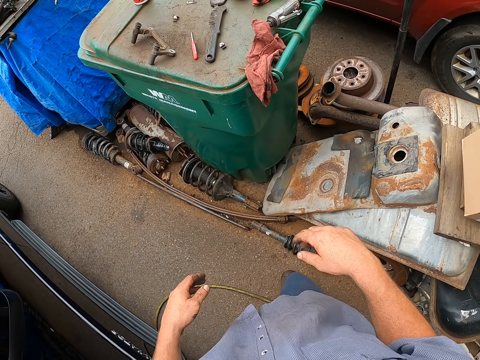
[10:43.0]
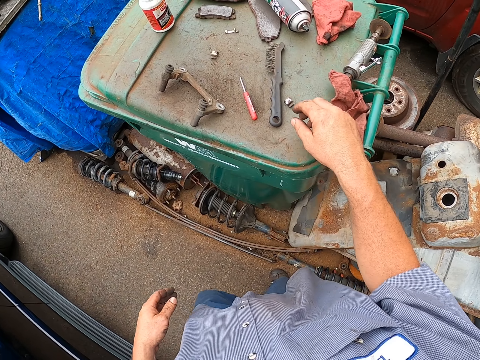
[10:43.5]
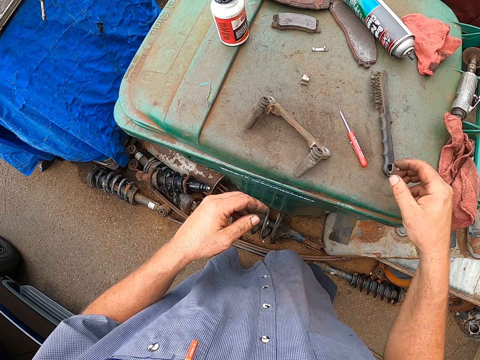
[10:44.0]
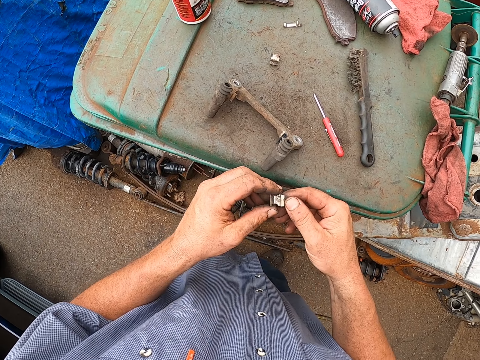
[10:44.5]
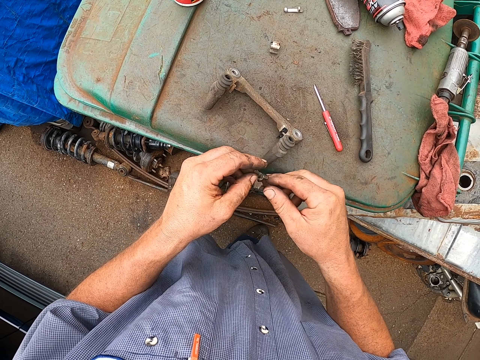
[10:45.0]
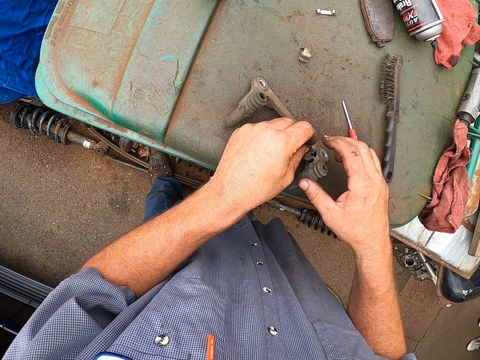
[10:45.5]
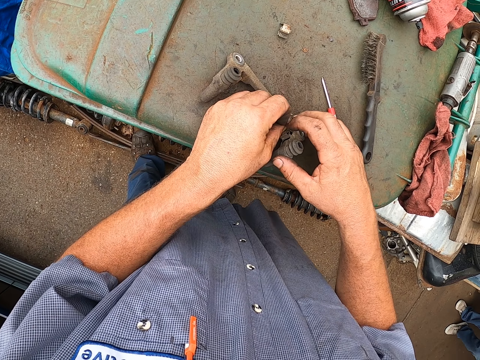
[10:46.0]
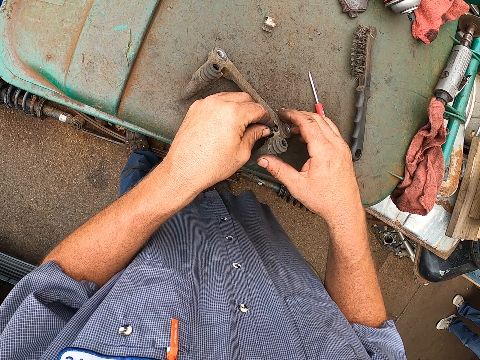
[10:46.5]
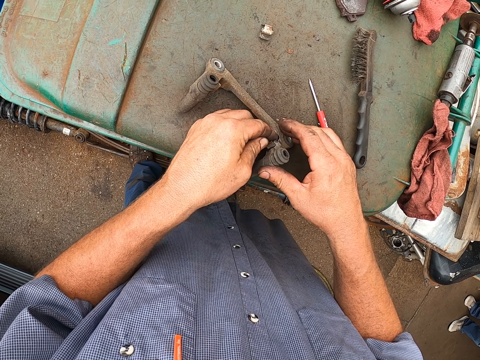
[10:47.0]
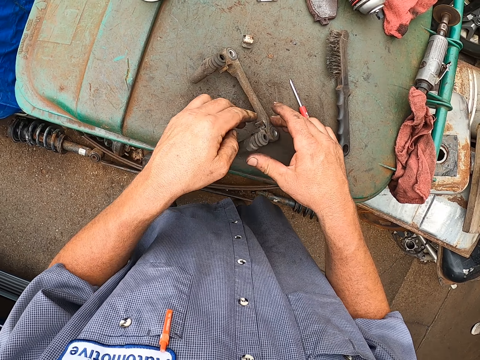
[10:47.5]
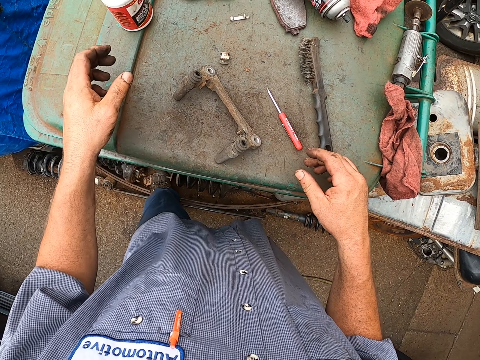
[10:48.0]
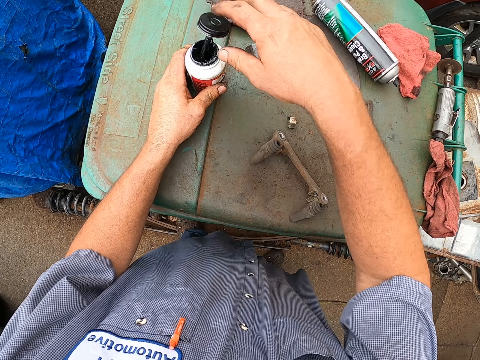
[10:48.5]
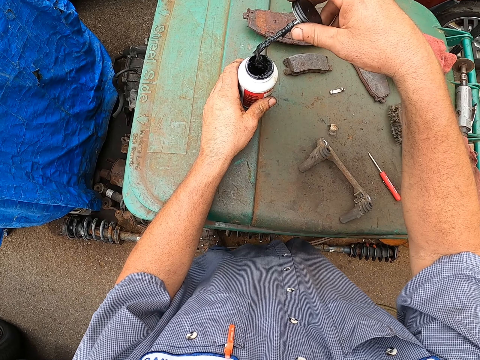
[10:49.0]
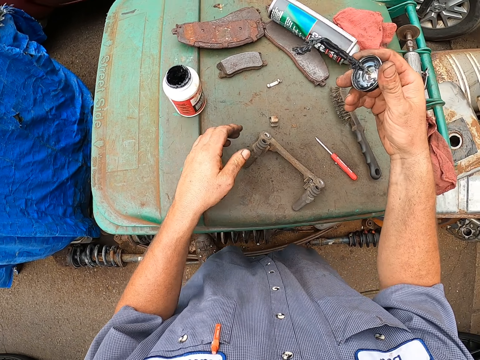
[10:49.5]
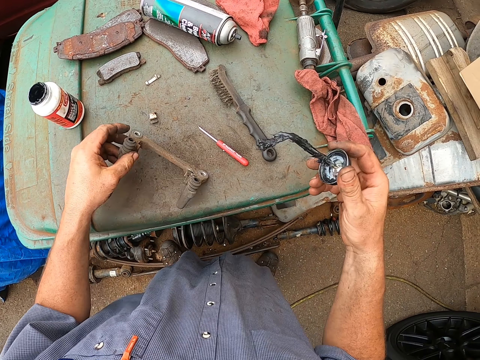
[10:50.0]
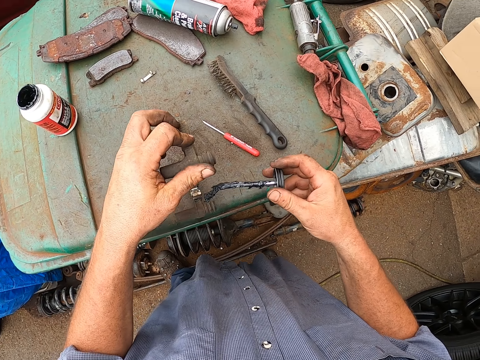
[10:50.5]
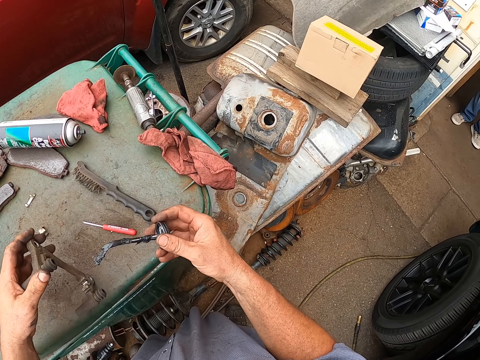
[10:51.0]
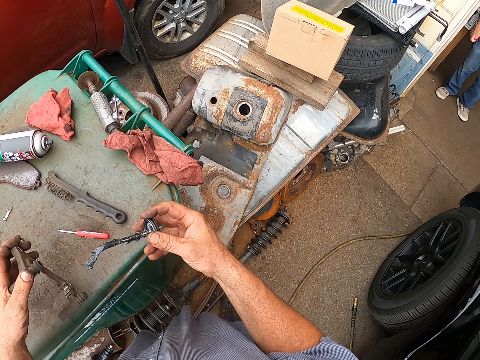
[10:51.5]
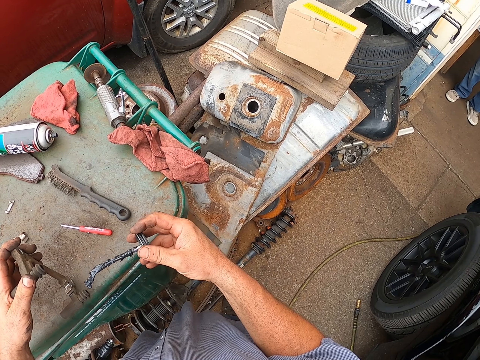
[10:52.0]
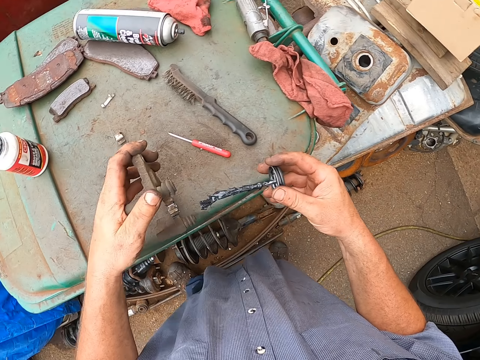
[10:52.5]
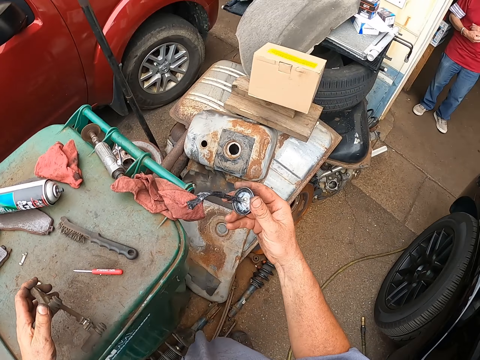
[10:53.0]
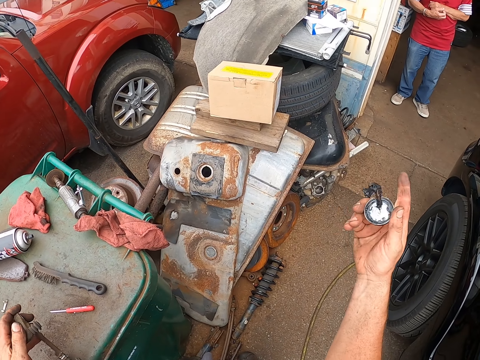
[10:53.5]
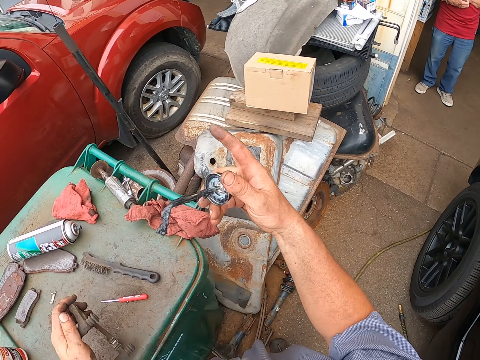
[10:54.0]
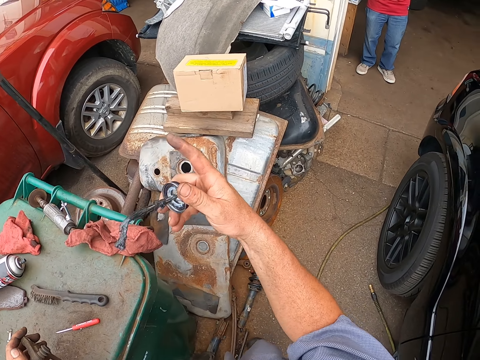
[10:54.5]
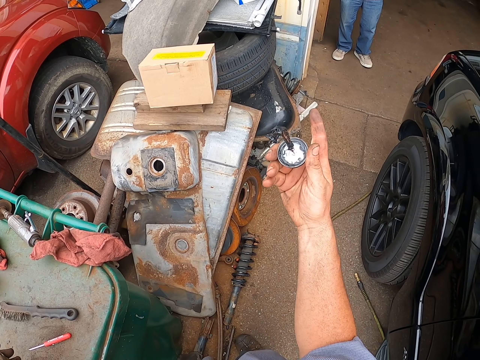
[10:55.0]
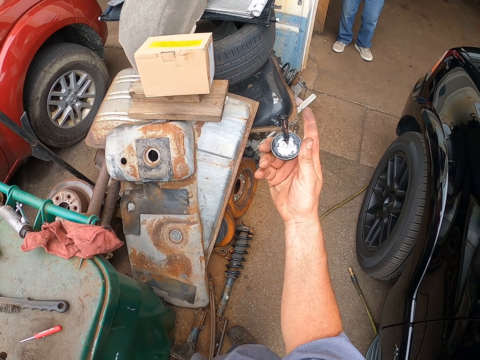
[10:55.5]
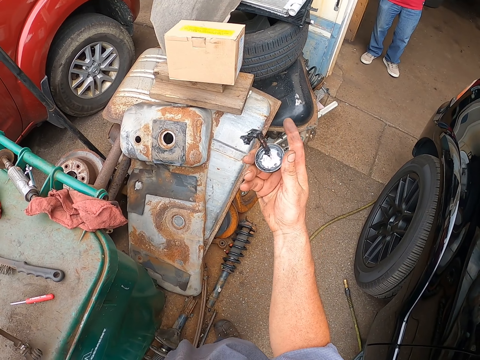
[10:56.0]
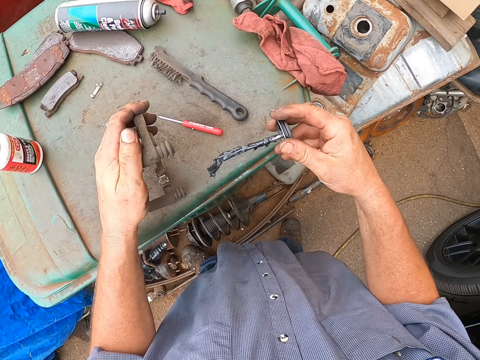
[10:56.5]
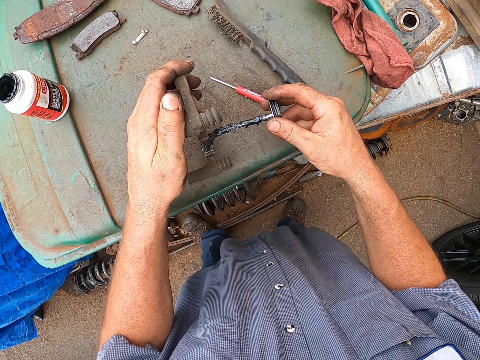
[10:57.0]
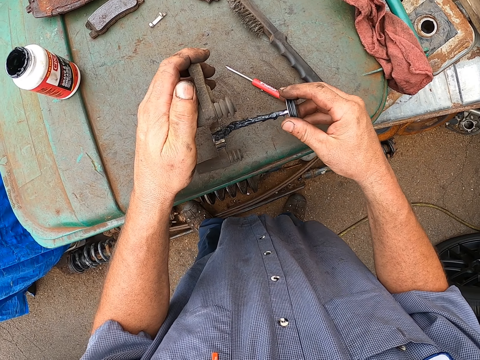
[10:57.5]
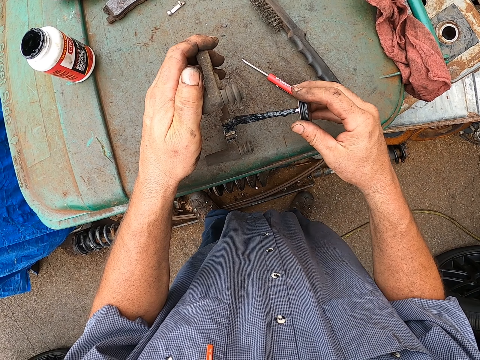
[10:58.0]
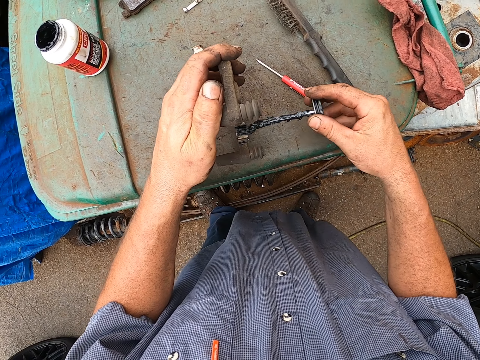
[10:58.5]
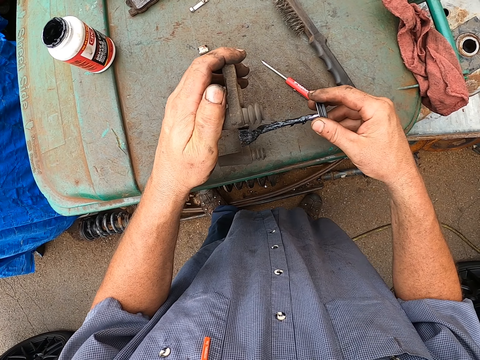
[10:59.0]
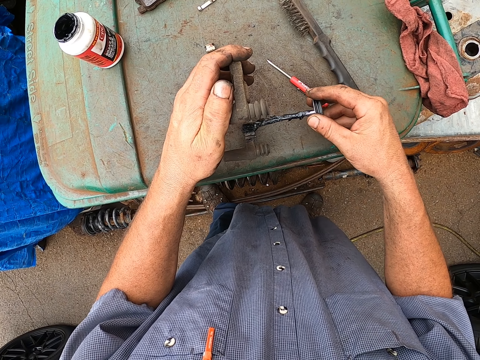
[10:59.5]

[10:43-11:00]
The camera wearer walks towards the bin. They stand beside the bin. They pick up a bolt from the bin top. They hold the bolt. They fix the bolt on the metal or clamp. They hold the bottle with the left hand. They remove the oil brush from the oil can. They pick up the metal with the left hand. They apply oil on the clamp. They look around. They hold the metal on the bin top. They point at a man with a finger. They point at the car. They point at the man. They turn around. They apply oil on the clamp.

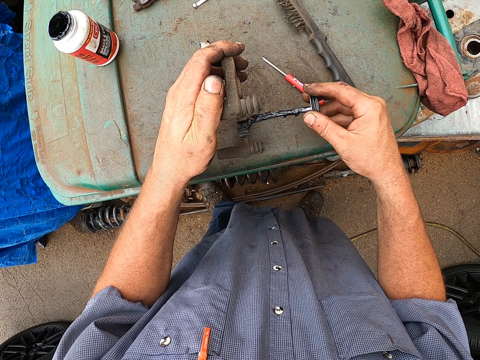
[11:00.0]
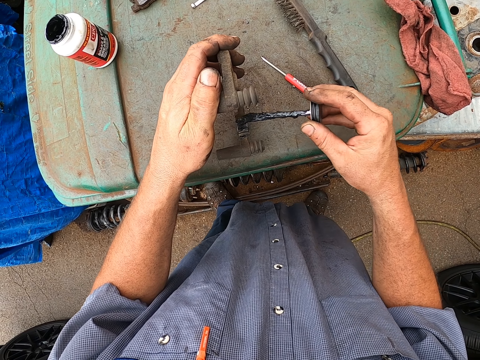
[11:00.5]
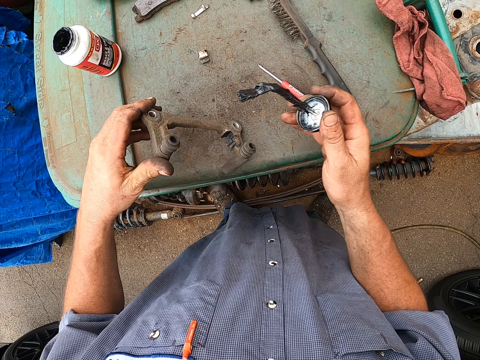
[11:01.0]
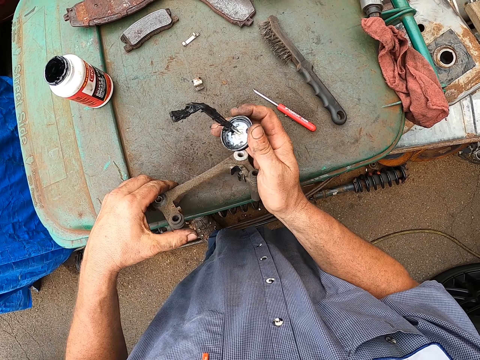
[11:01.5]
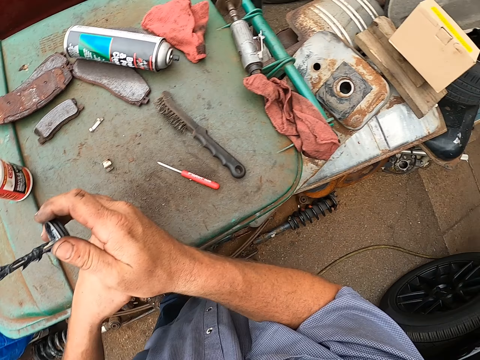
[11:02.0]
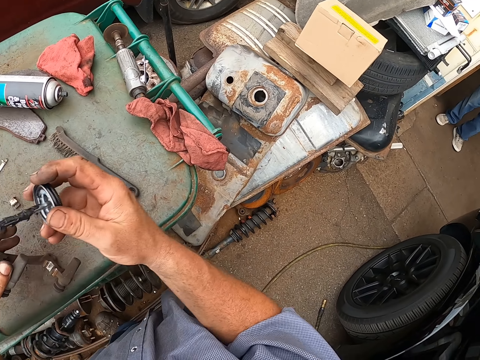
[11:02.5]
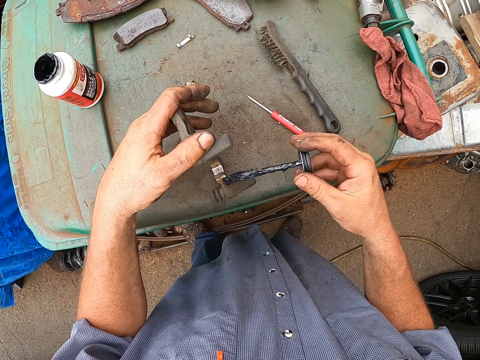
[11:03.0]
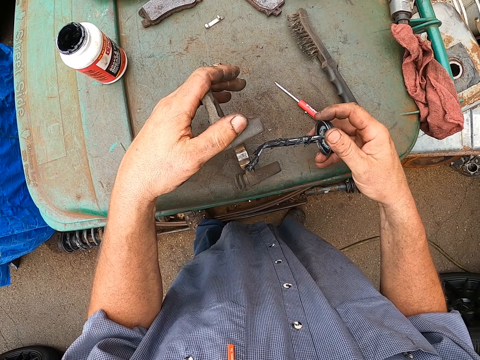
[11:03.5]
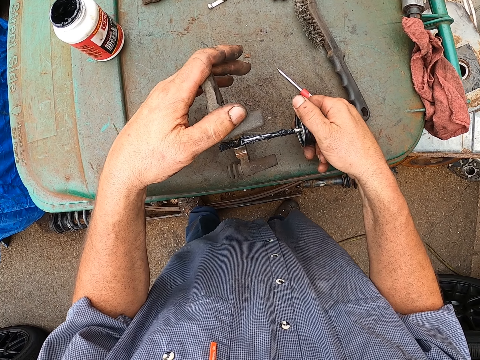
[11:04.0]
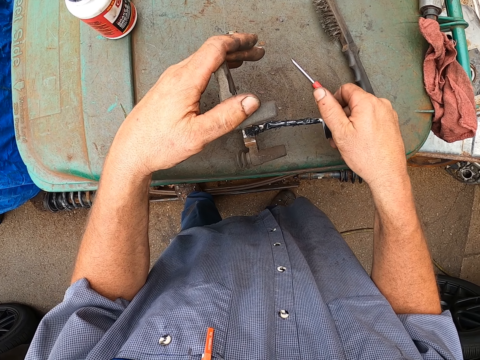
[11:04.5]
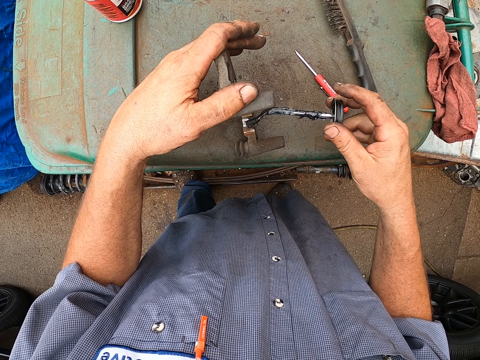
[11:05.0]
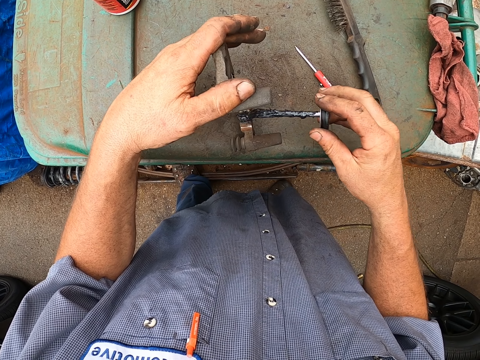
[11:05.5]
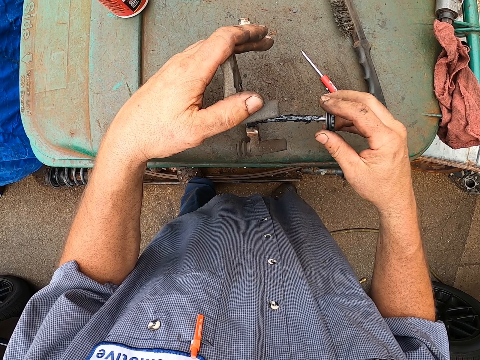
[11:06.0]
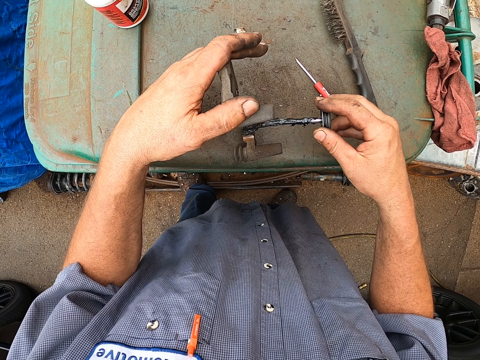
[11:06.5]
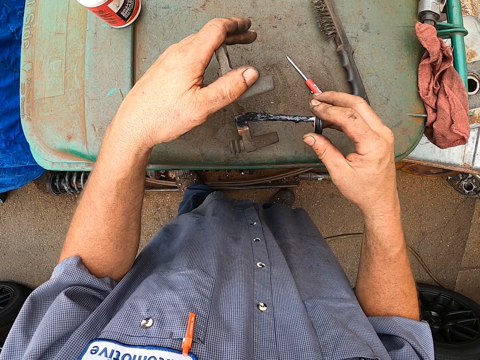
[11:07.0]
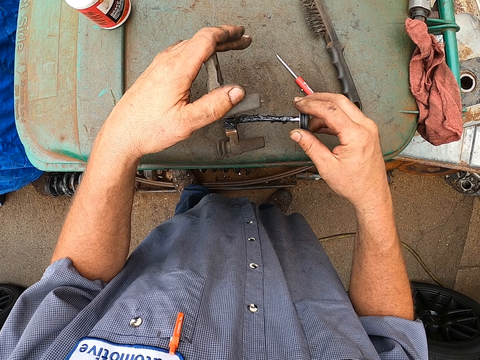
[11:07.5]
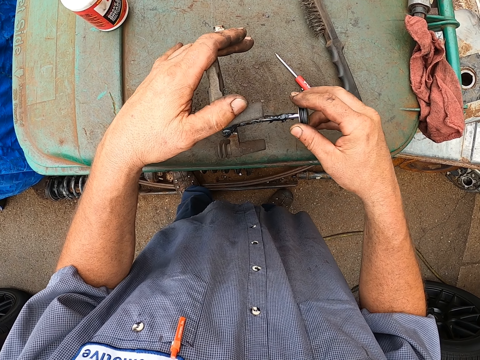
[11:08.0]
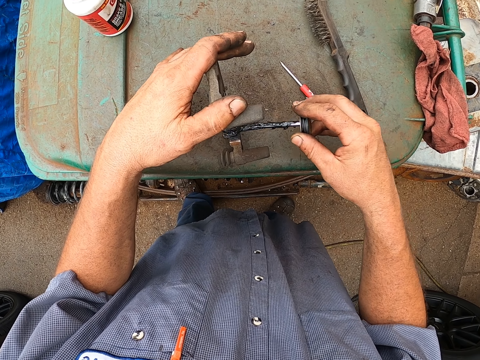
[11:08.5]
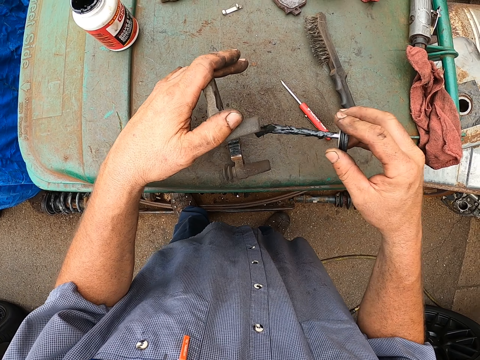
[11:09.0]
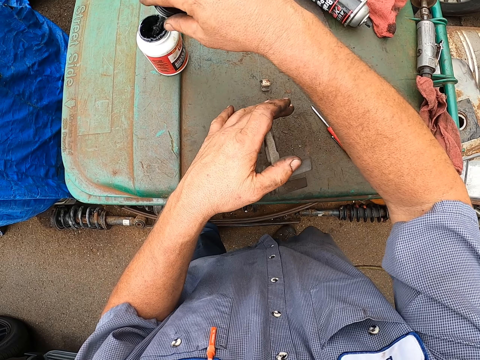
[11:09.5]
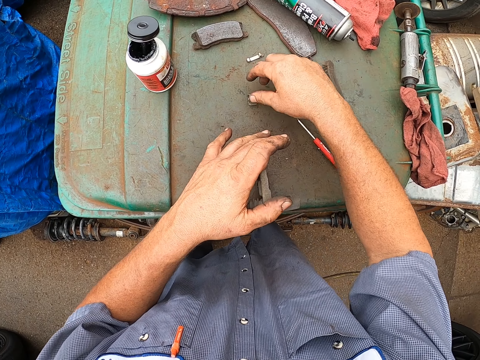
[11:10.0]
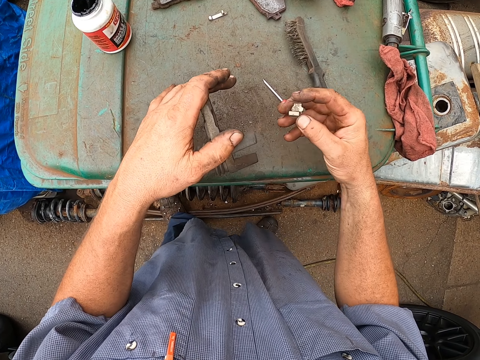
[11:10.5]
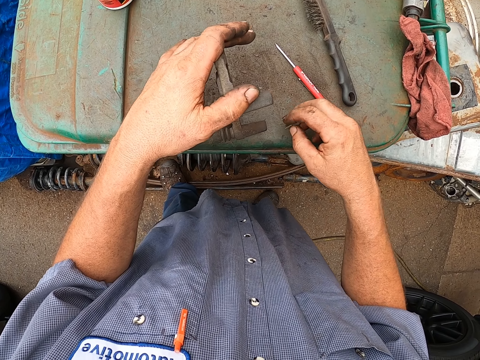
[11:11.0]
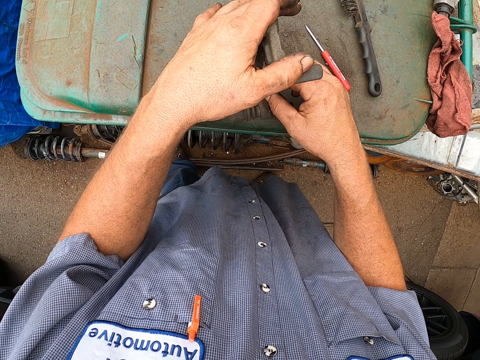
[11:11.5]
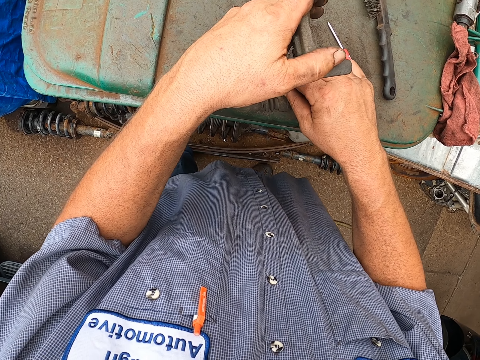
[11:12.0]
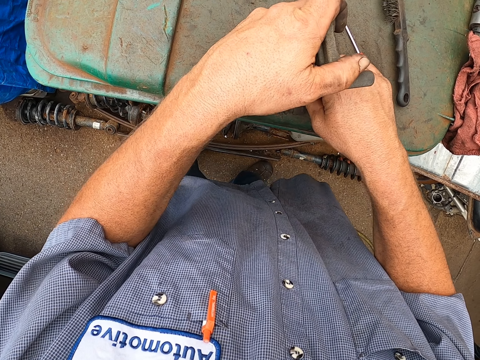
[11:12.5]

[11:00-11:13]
The camera wearer turns the clamp. They look around. They apply oil on the clamp. They dip the oil brush in the oil can. They pick up a bolt from the bin top. They fix the bolt on the clamp.
